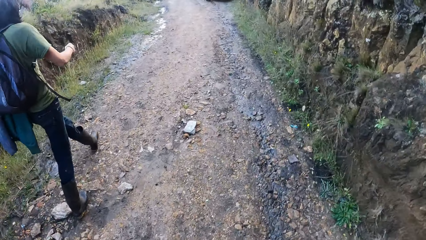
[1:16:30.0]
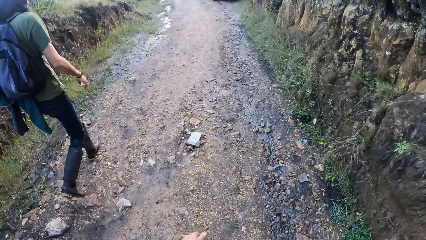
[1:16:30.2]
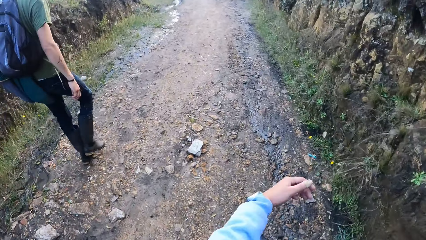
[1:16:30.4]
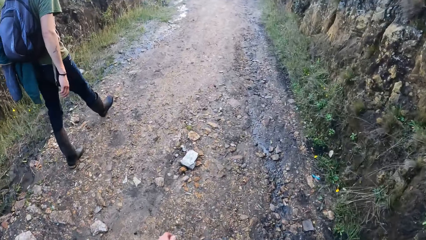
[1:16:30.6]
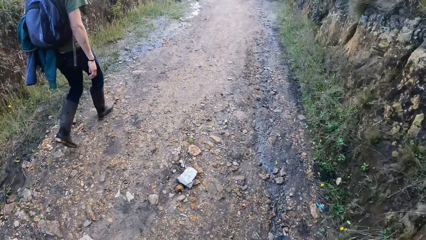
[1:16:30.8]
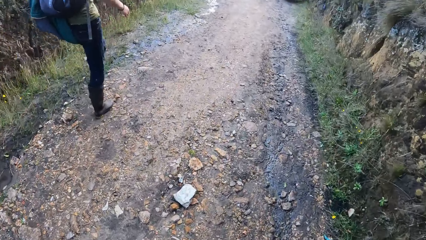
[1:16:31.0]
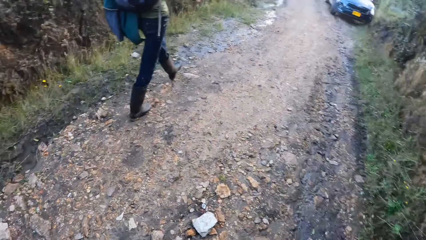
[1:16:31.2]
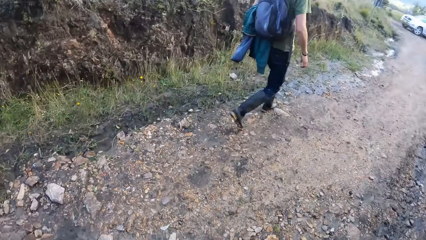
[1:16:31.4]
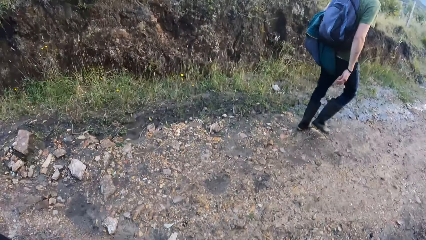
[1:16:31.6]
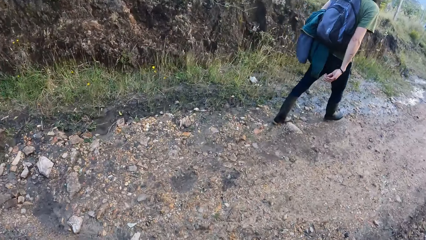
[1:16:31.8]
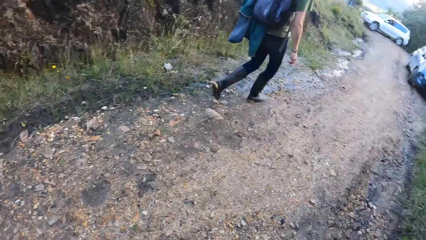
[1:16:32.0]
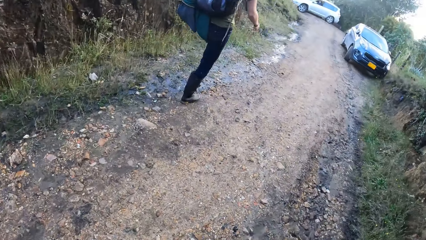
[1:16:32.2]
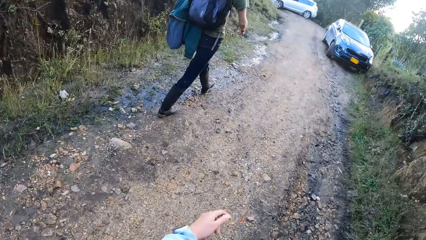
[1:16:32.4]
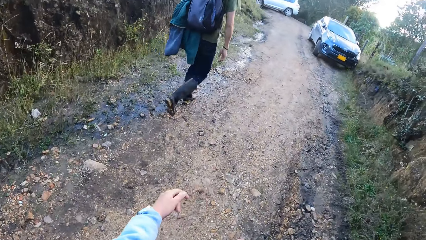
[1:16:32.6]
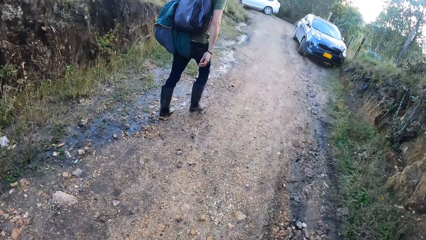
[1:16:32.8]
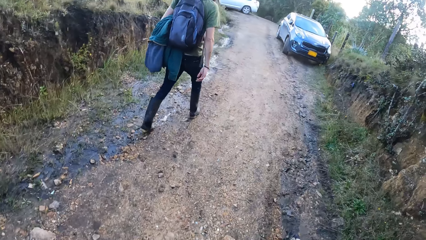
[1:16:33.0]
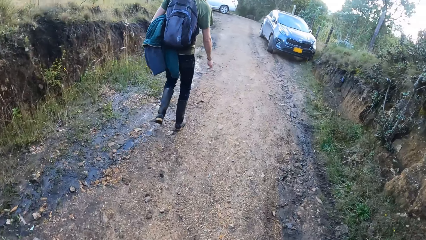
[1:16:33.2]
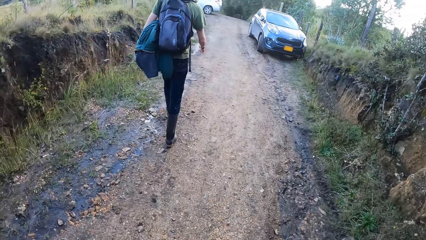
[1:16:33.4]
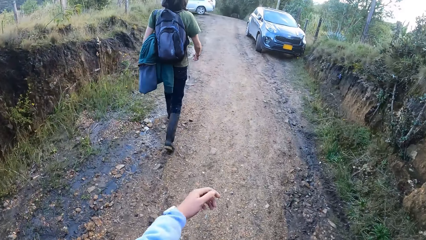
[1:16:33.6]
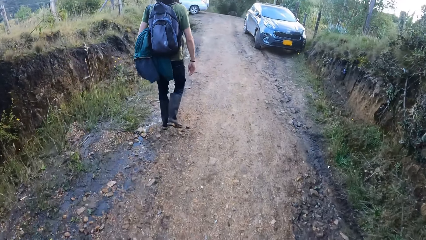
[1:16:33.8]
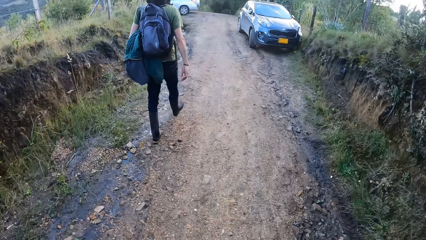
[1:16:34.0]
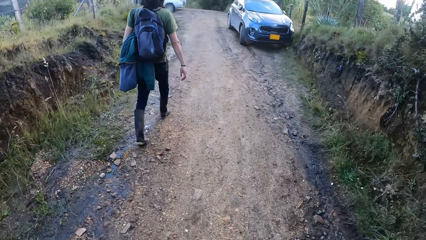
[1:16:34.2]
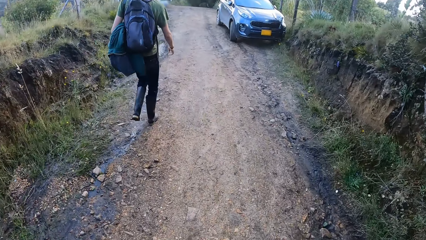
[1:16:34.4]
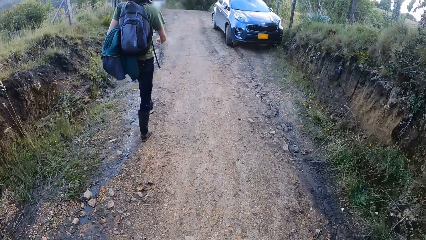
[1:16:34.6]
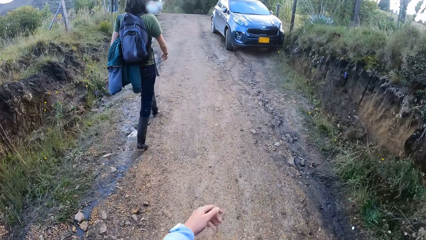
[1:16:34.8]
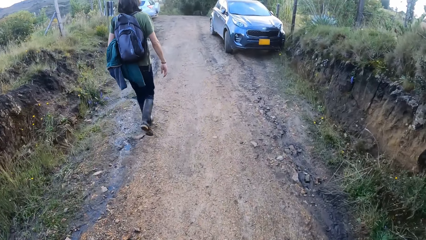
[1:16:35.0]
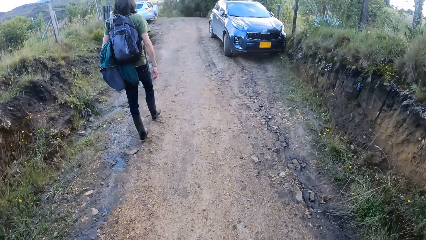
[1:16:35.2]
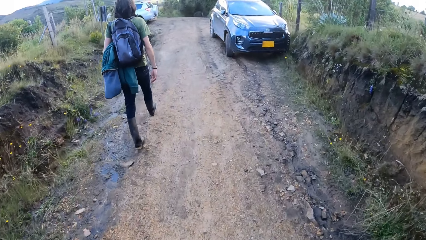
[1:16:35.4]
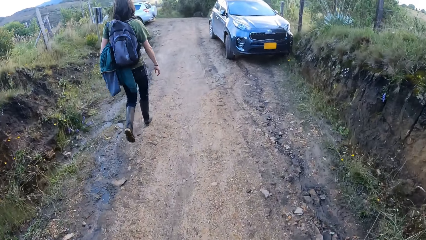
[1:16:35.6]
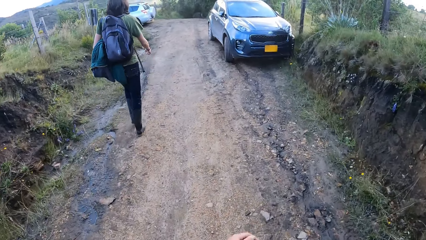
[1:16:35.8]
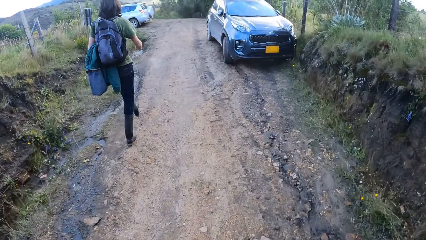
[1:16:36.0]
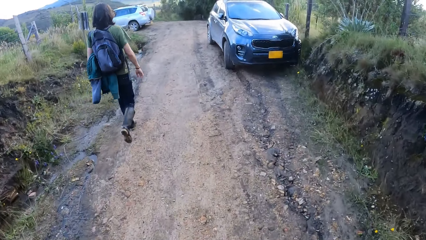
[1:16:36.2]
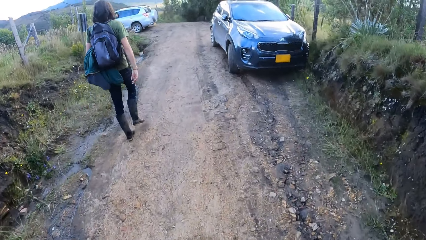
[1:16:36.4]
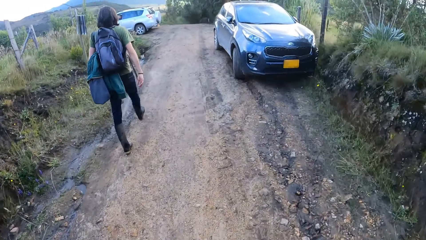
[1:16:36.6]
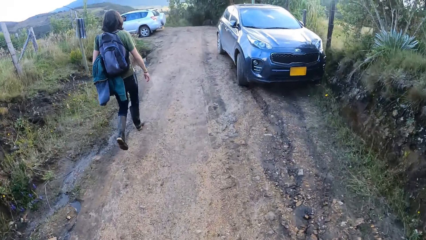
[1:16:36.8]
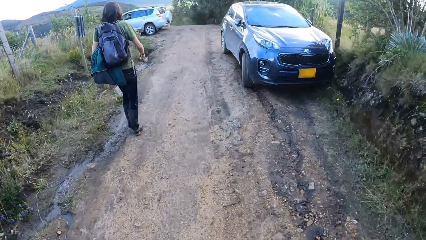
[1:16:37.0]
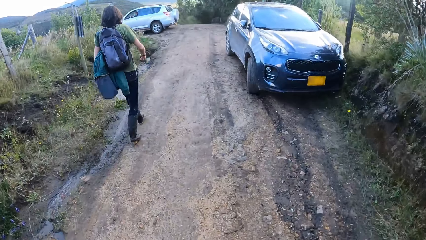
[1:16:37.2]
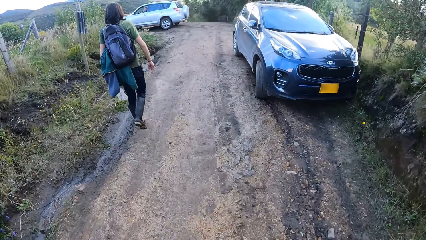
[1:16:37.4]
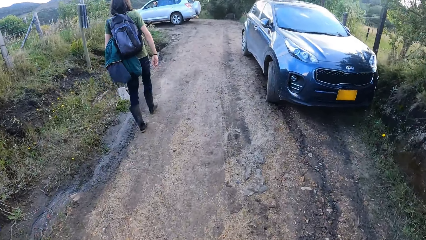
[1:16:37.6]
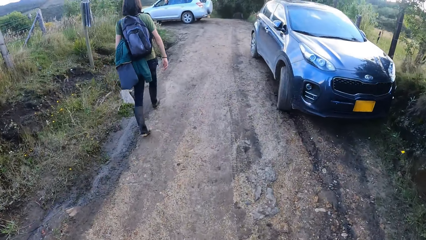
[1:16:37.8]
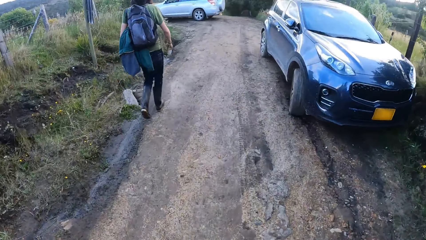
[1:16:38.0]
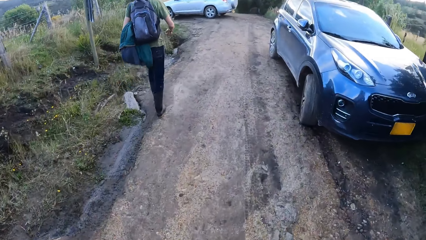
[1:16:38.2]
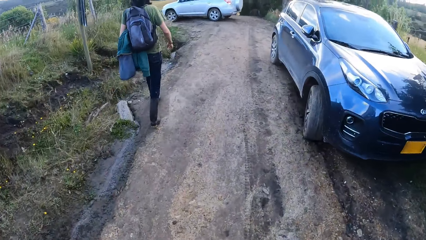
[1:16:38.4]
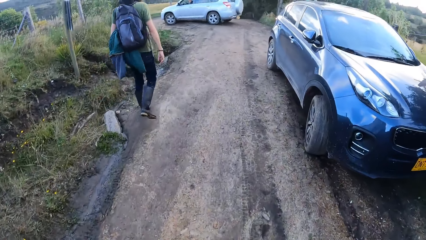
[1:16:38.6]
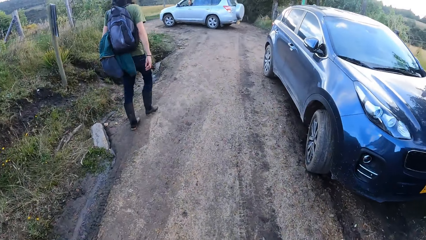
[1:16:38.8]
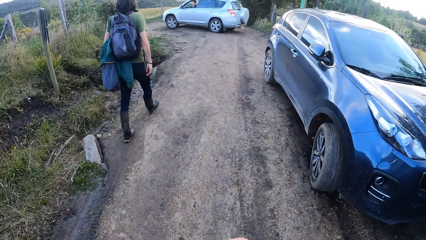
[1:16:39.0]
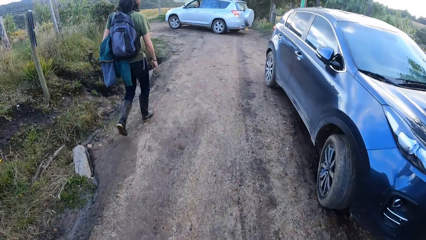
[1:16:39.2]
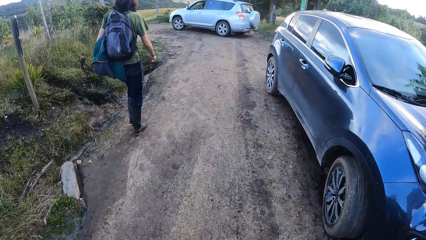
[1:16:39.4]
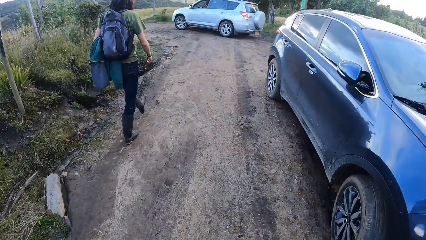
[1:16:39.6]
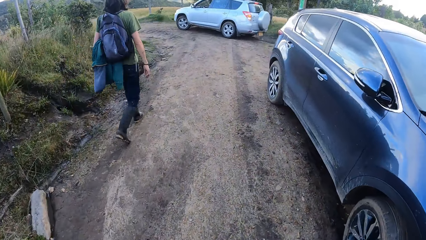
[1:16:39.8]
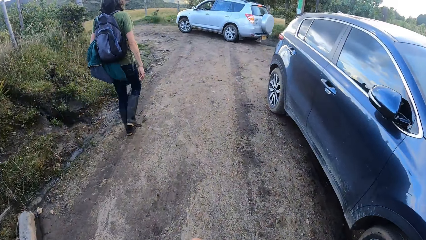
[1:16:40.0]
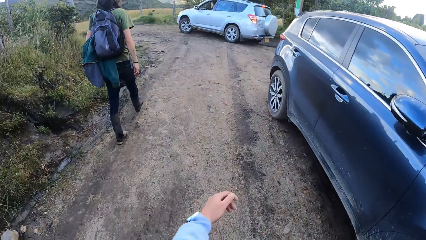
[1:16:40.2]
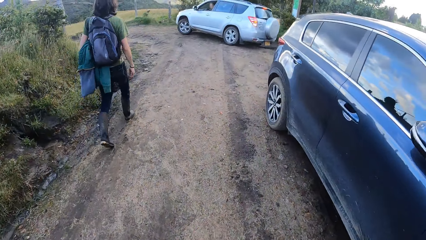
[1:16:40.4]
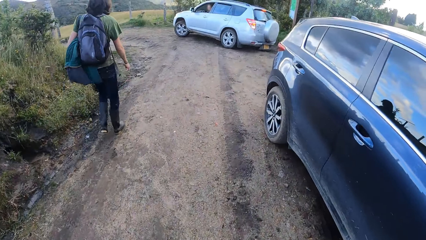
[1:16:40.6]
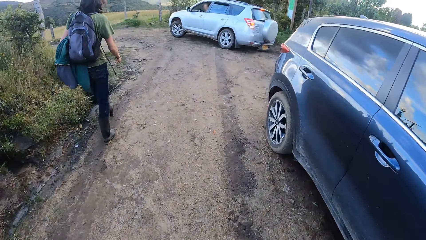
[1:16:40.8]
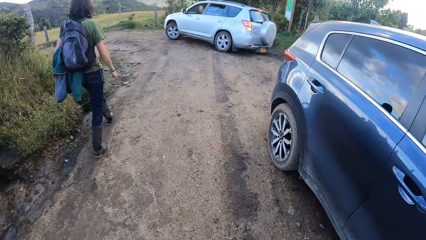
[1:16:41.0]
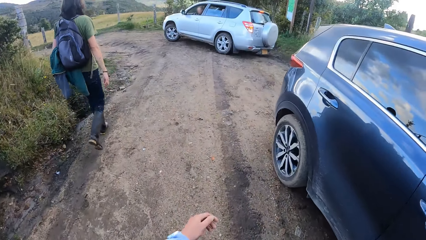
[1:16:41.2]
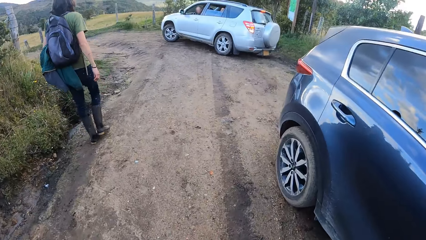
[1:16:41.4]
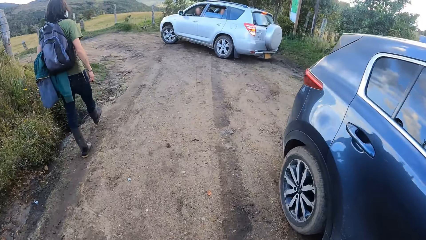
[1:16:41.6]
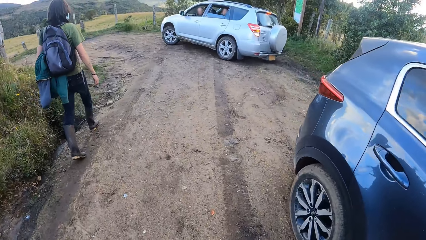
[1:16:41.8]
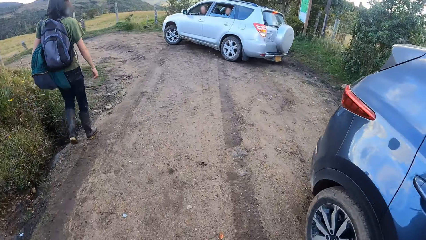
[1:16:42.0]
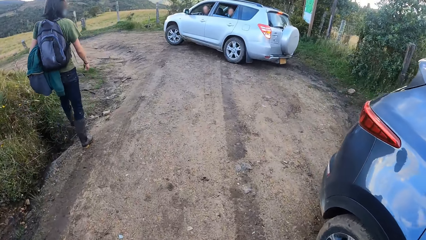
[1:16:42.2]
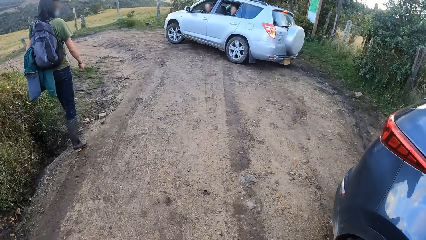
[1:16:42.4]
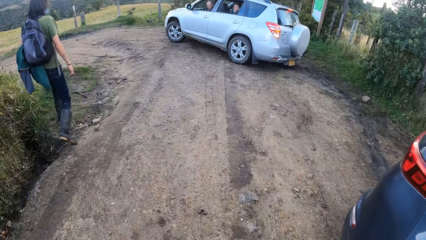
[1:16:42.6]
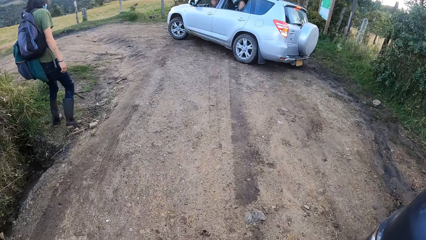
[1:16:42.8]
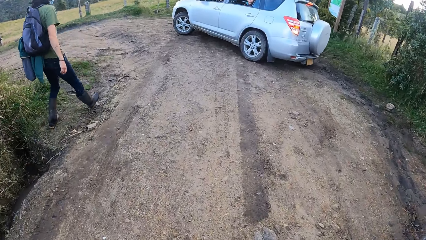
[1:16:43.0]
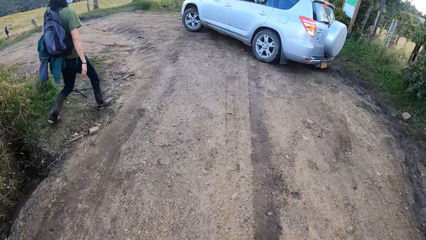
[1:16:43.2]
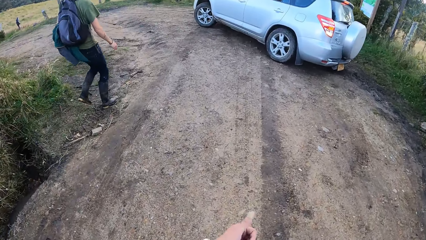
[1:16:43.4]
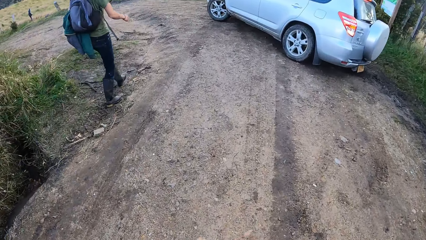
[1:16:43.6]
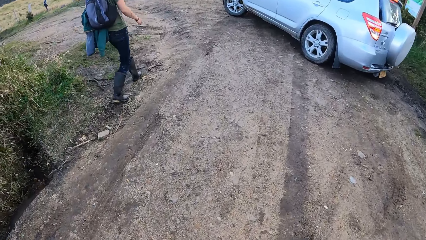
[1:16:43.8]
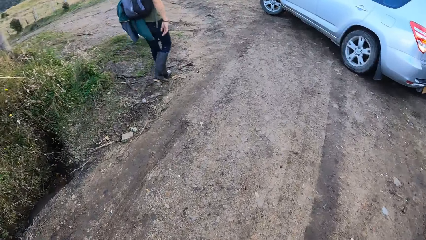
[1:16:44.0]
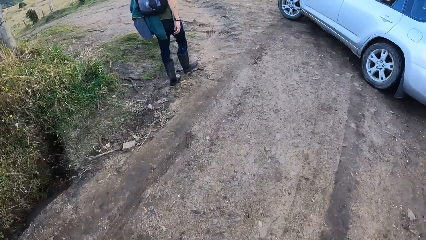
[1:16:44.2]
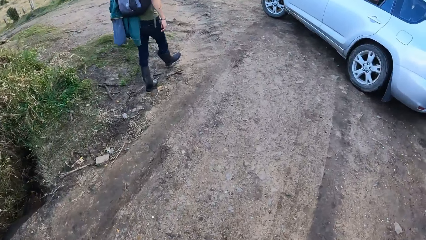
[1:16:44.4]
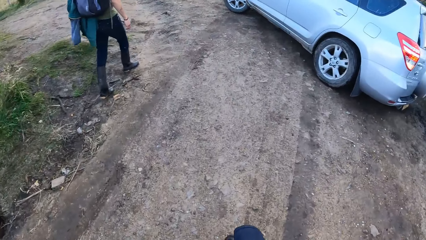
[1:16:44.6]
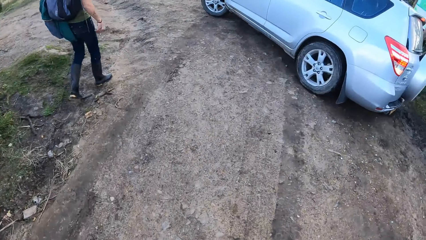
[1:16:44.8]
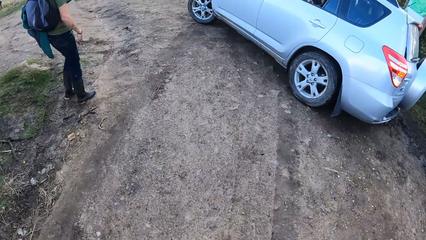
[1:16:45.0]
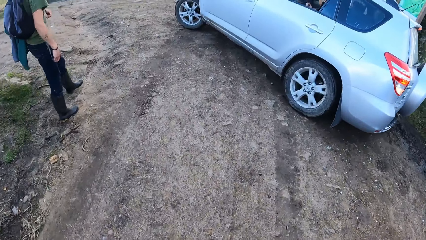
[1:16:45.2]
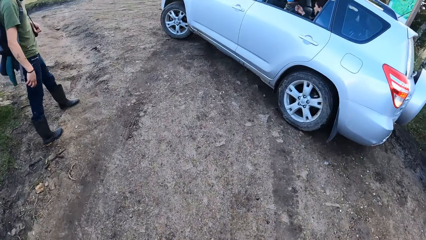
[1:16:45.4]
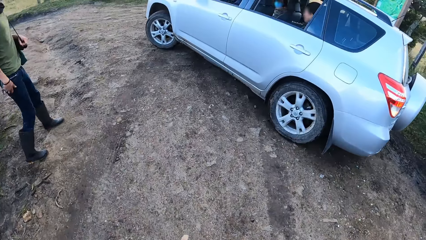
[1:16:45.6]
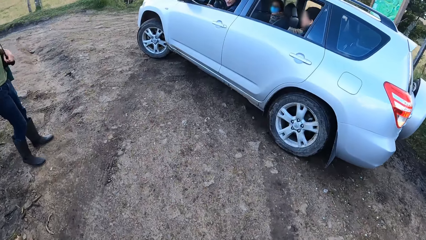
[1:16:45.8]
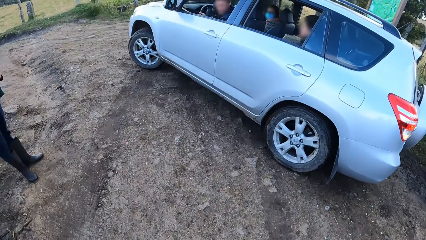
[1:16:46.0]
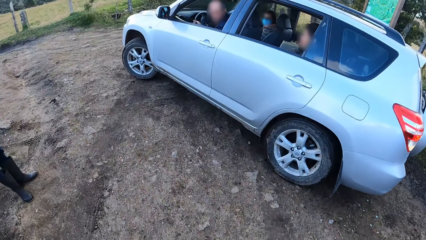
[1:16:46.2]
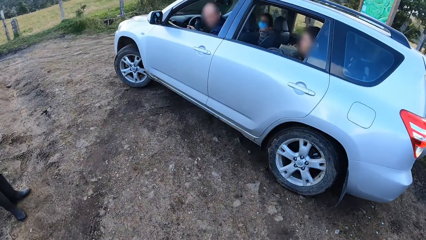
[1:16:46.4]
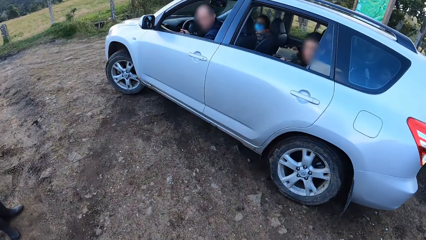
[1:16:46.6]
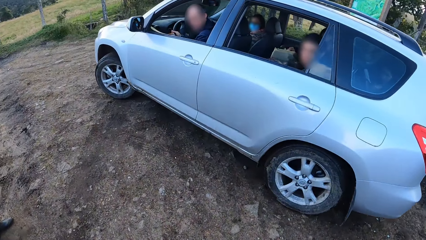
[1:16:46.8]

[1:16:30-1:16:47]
The camera wearer looks around. They walk on the road.
